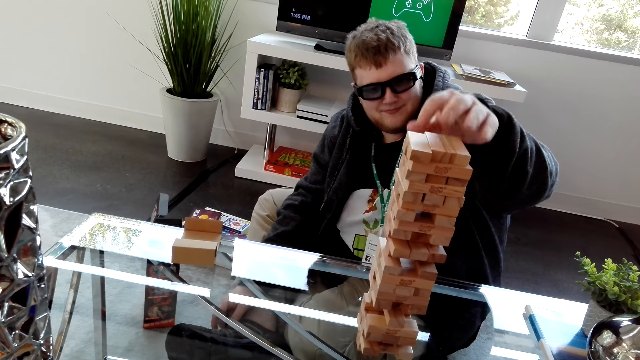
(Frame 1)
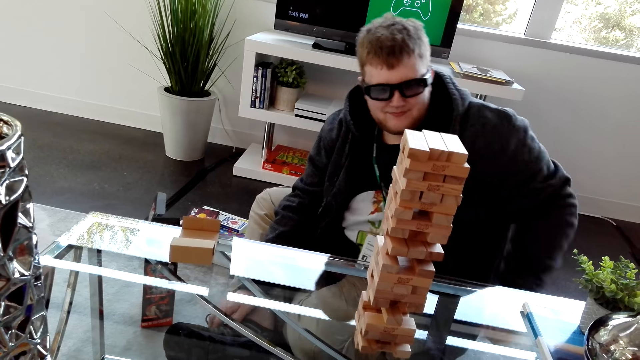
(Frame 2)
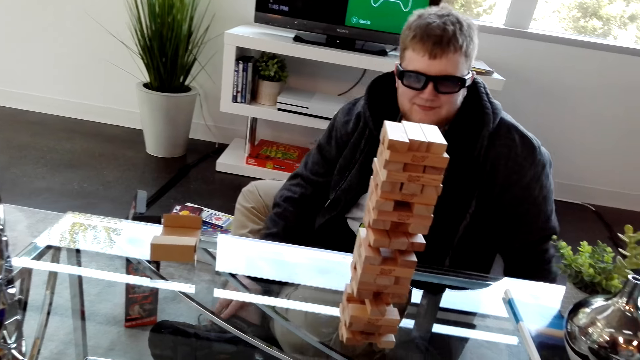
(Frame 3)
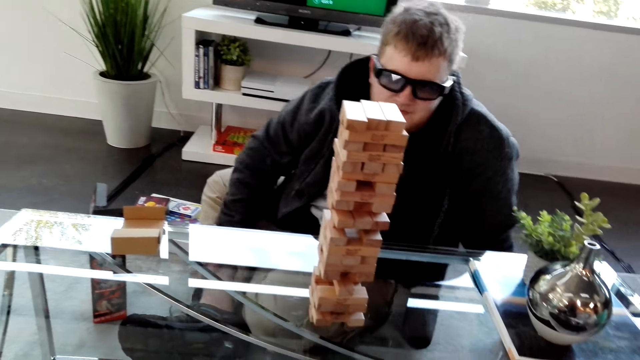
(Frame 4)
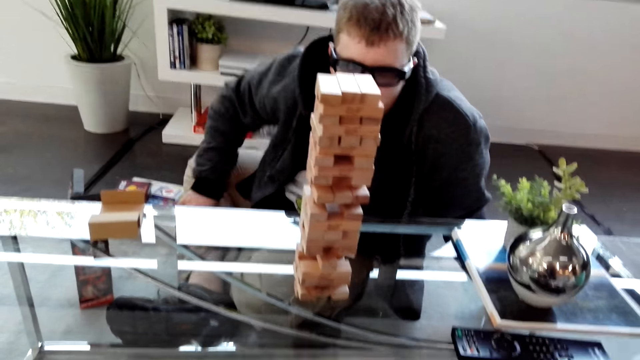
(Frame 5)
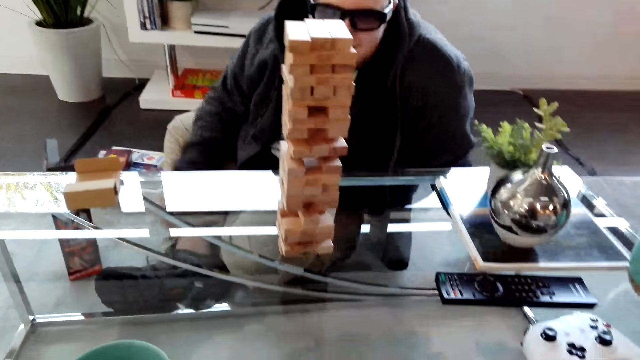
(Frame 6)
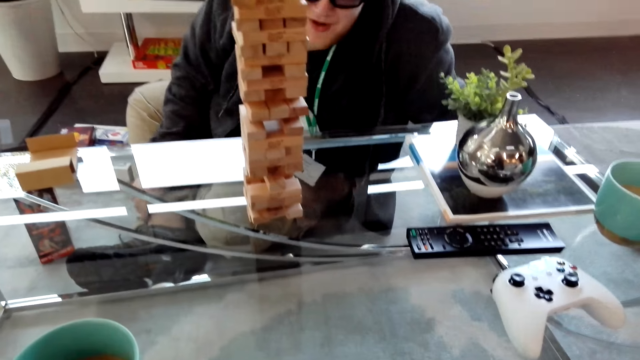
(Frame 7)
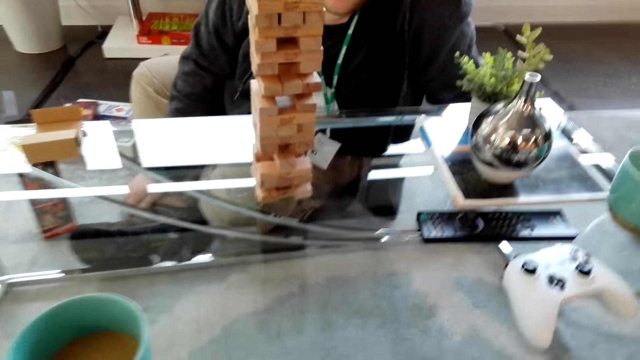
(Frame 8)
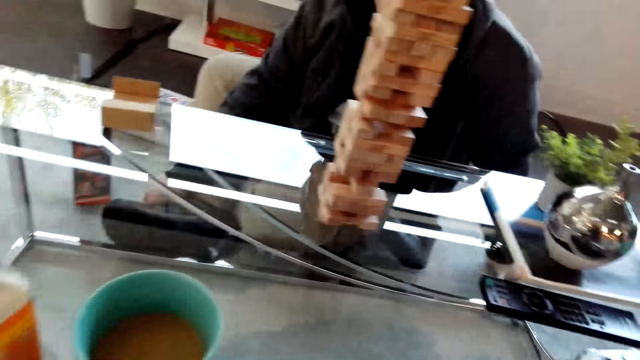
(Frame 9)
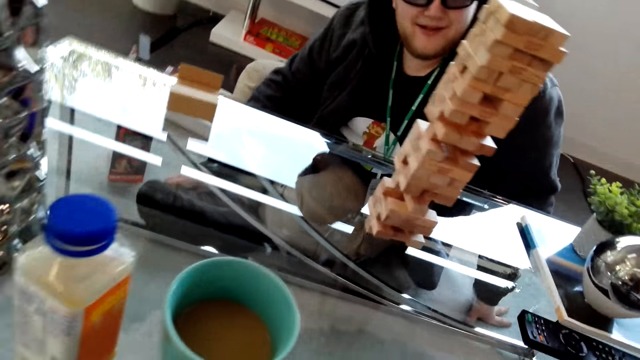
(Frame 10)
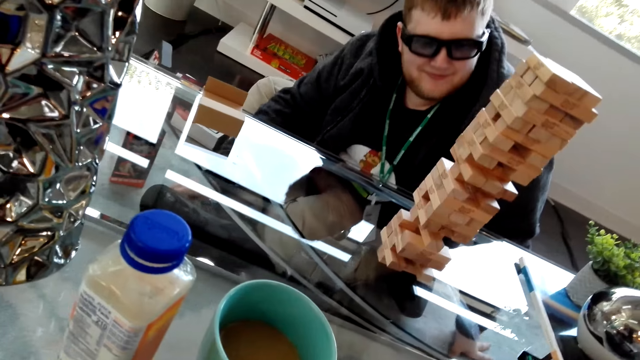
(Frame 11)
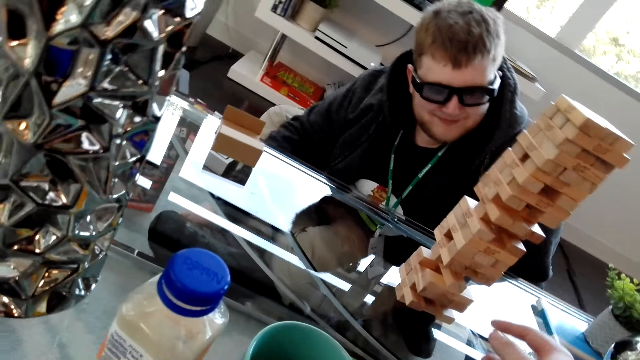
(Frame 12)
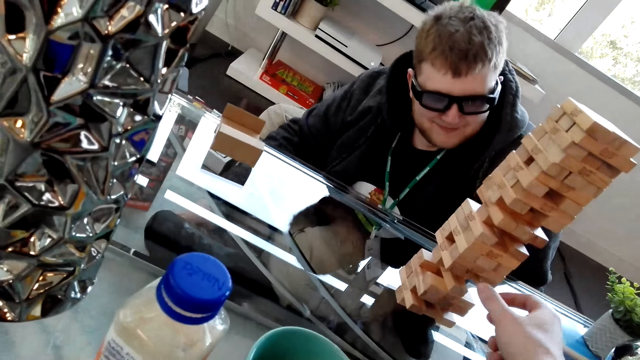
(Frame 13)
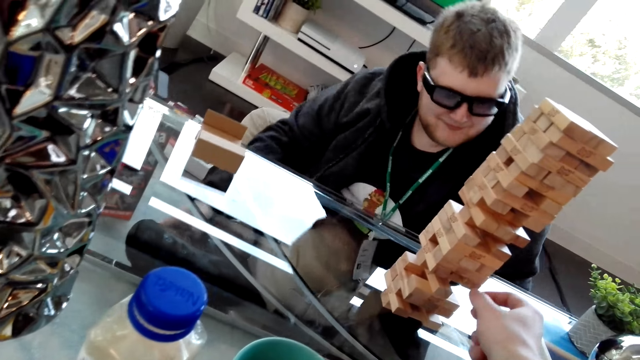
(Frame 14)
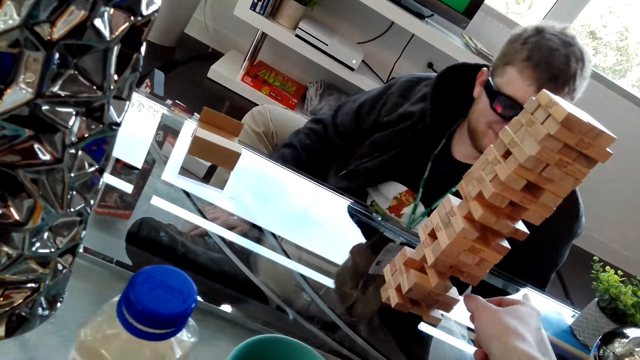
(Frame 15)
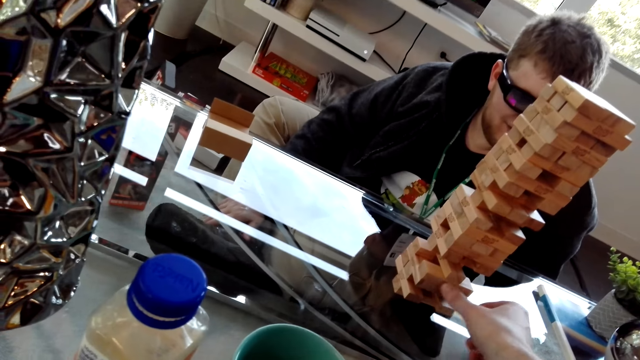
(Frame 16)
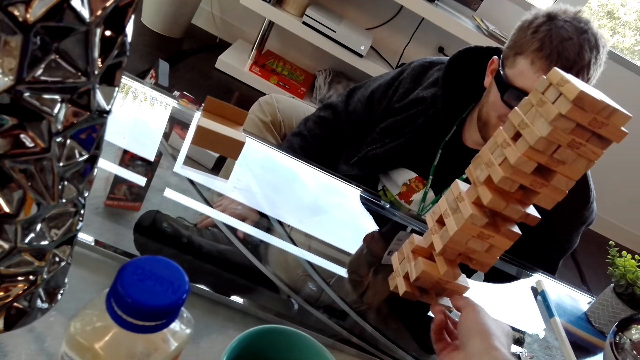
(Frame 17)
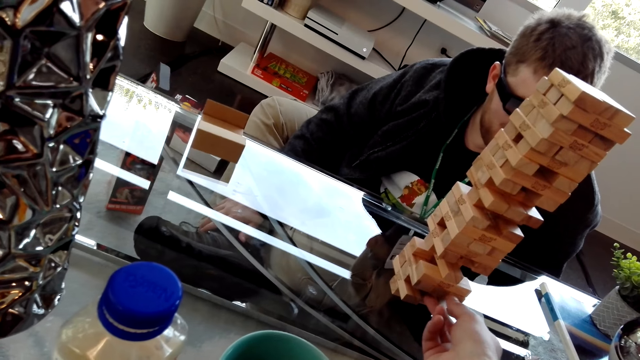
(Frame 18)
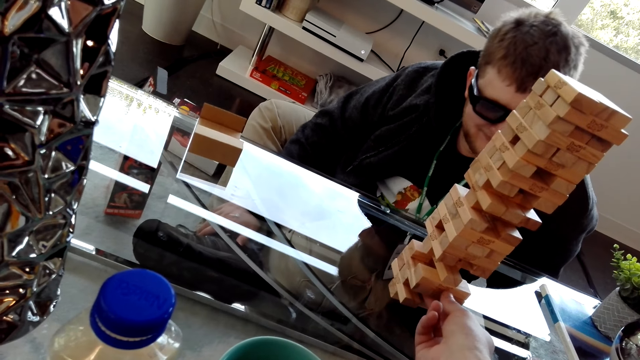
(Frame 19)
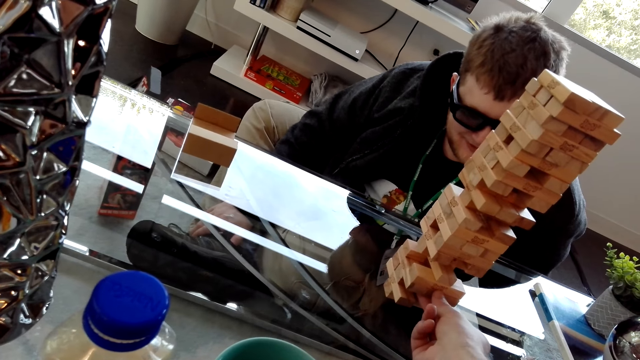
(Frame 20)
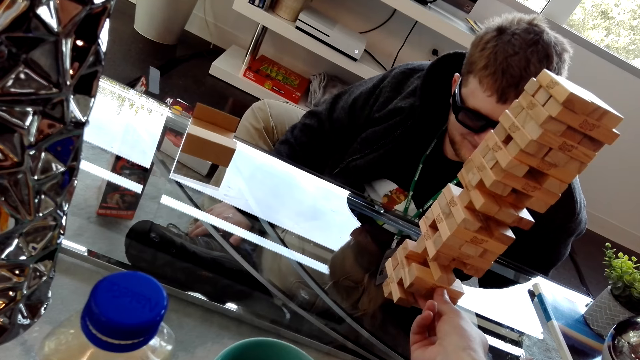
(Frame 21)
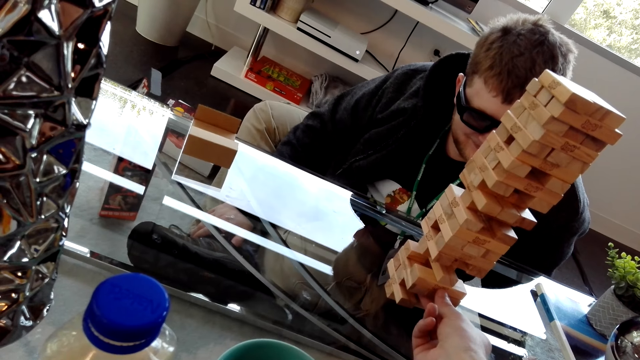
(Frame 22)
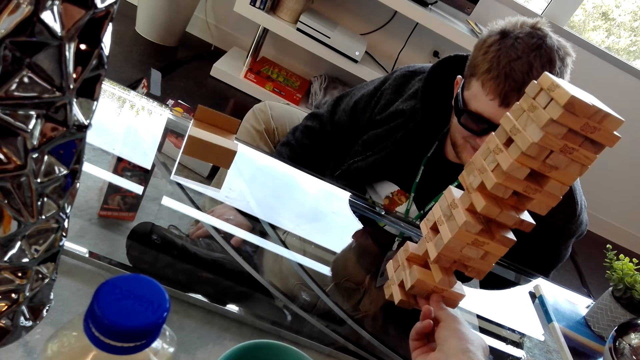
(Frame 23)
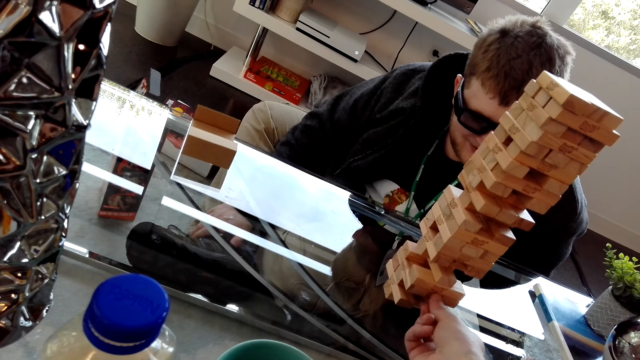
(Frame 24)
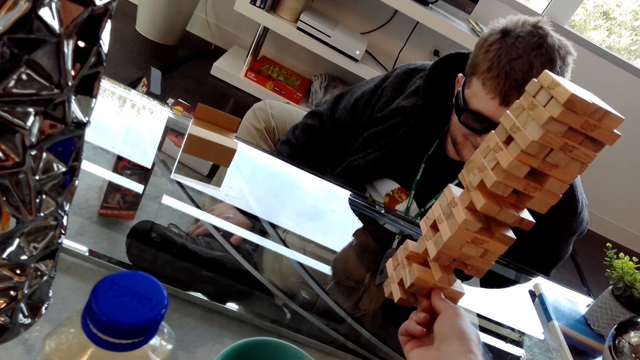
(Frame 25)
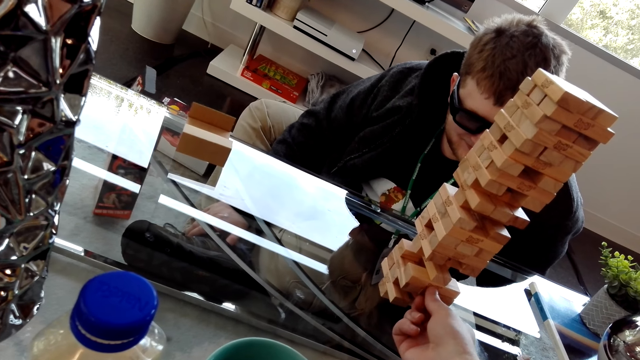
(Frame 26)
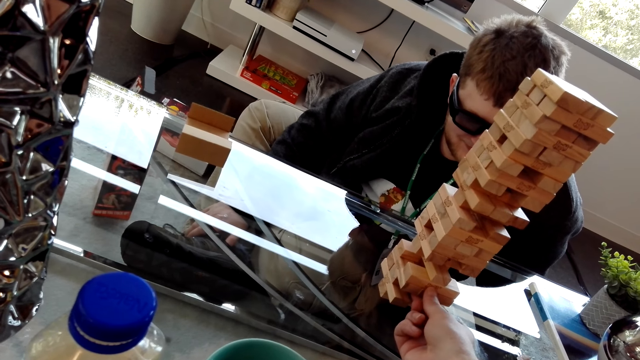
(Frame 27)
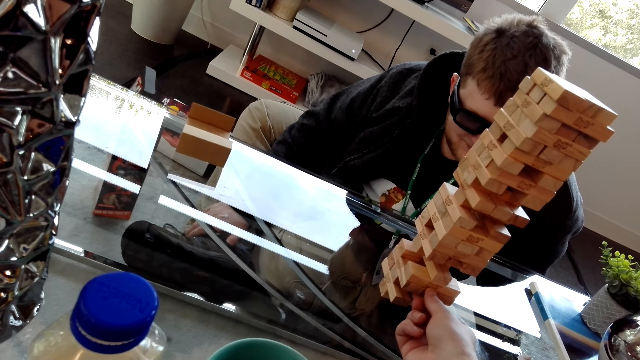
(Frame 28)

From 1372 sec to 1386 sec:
The camera wearer pulls a block on the Jenga tower.

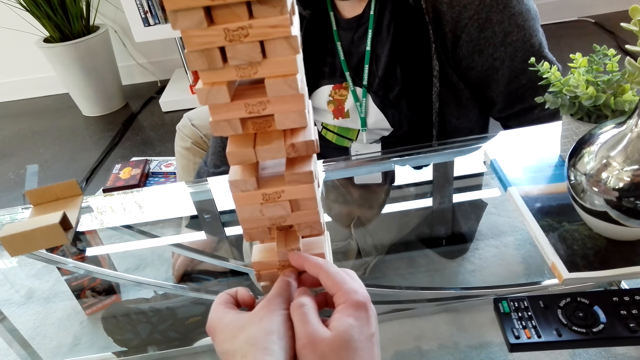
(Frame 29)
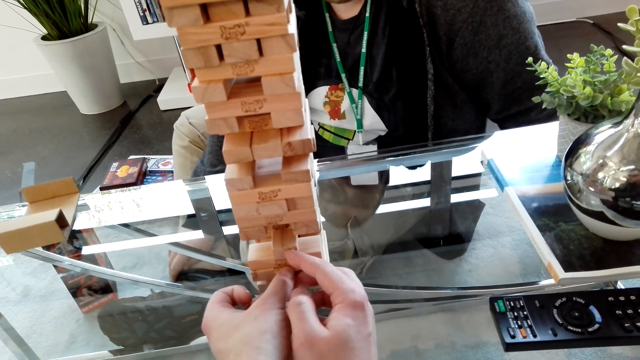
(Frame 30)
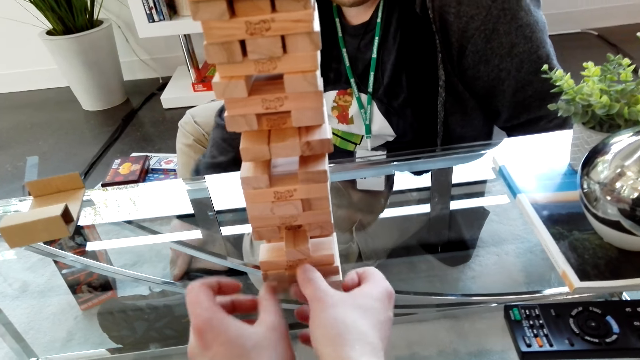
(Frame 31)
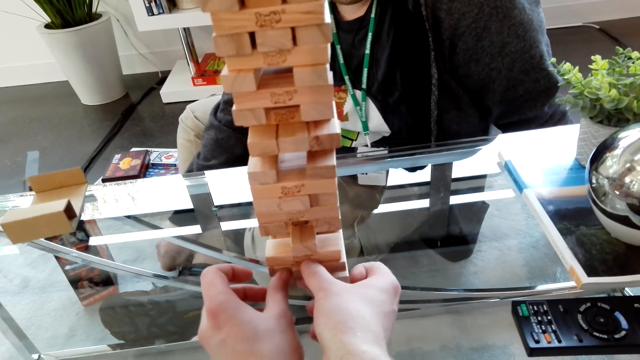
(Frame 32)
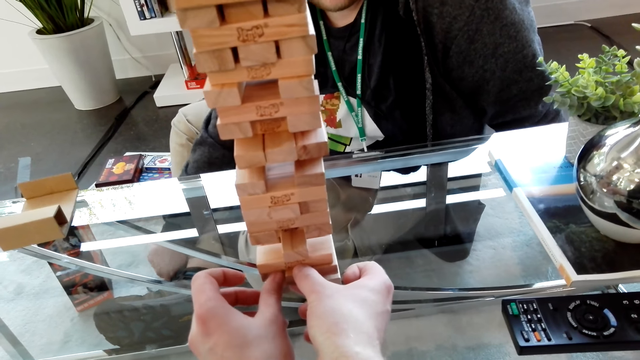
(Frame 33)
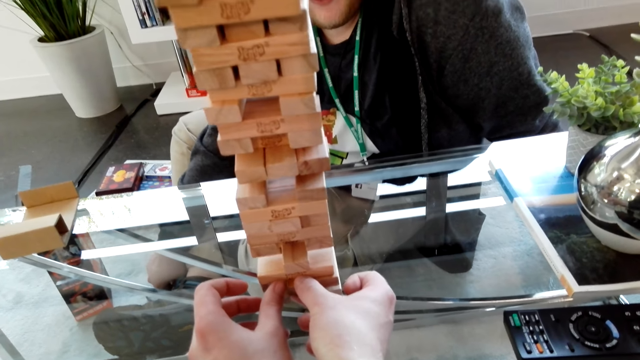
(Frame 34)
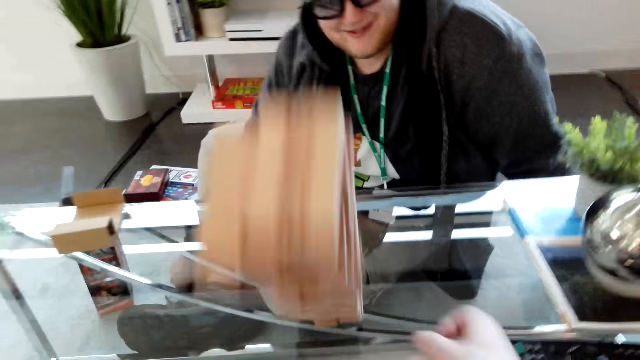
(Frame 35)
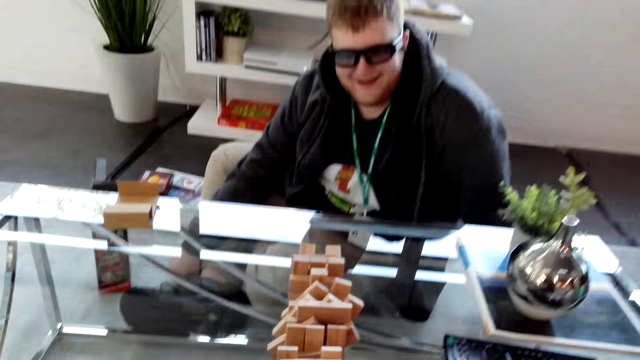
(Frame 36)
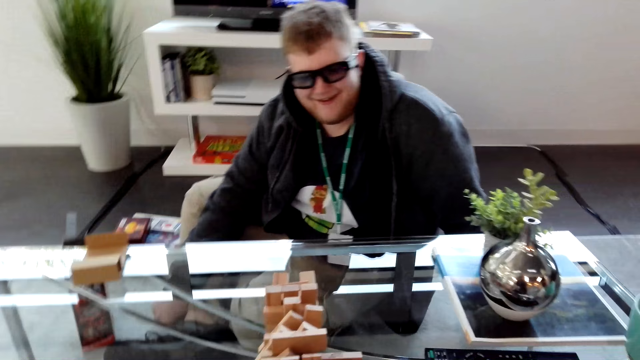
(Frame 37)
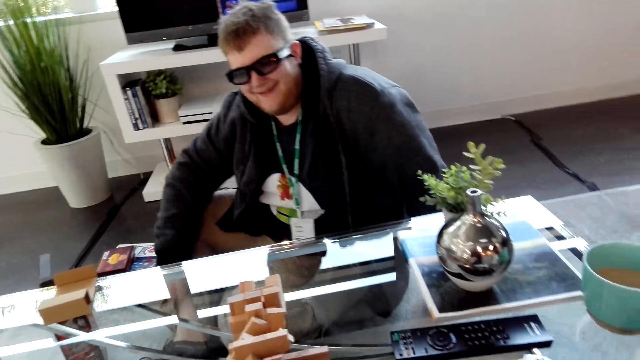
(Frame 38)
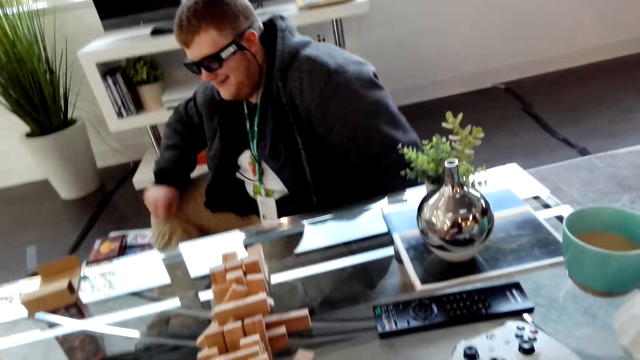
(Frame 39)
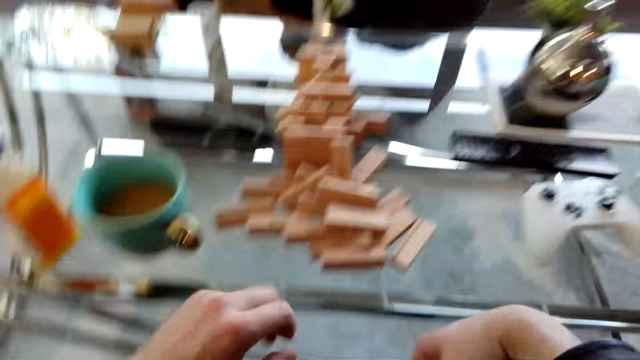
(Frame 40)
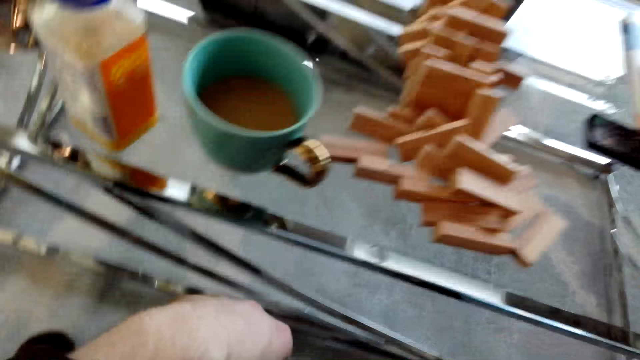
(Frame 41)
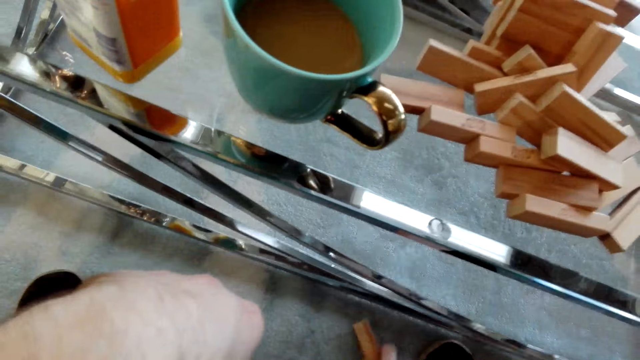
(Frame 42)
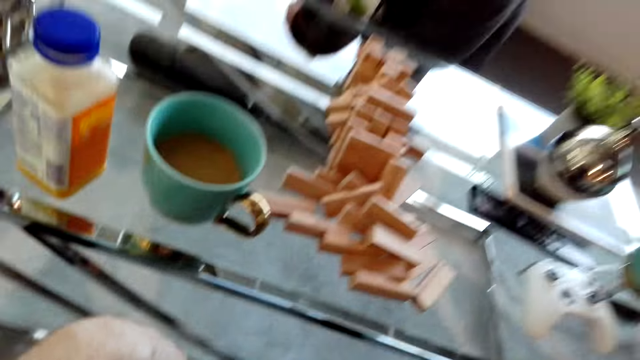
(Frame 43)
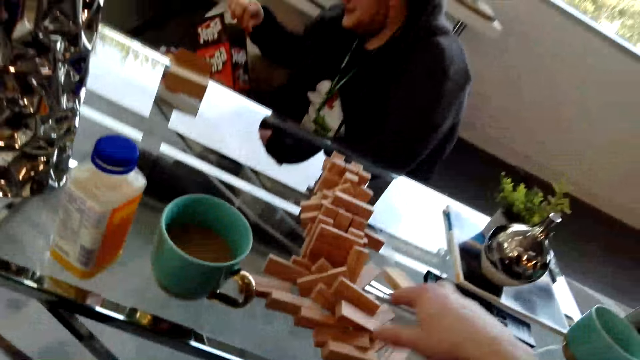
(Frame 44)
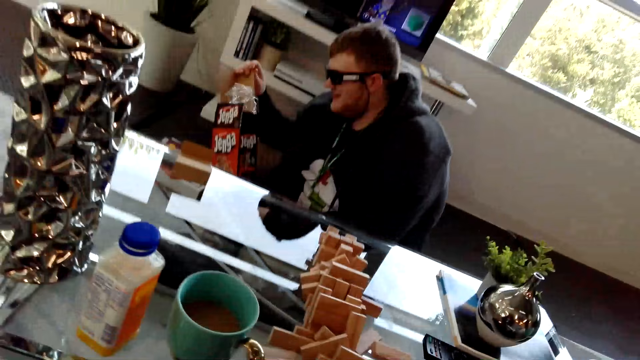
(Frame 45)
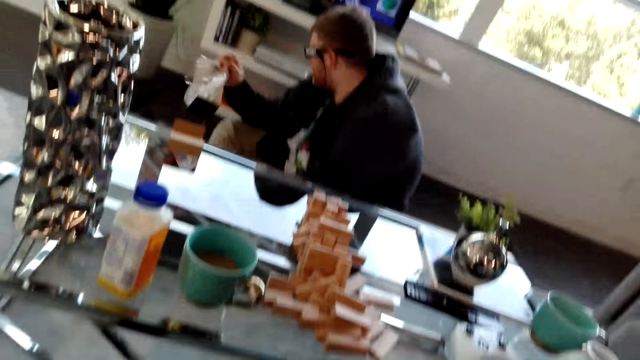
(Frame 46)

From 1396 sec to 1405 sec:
The camera wearer drops the Jenga tower.
